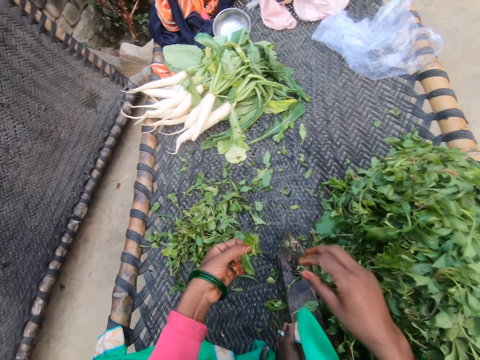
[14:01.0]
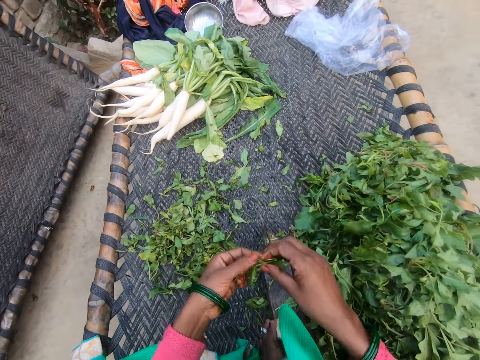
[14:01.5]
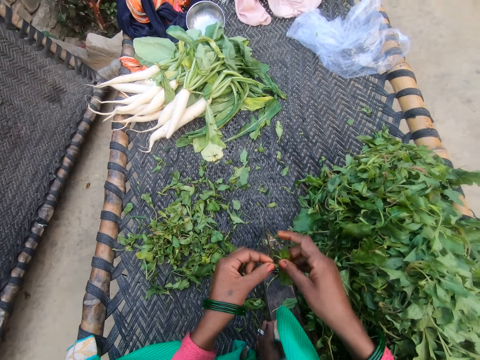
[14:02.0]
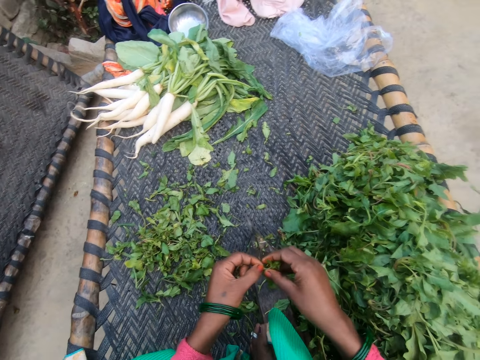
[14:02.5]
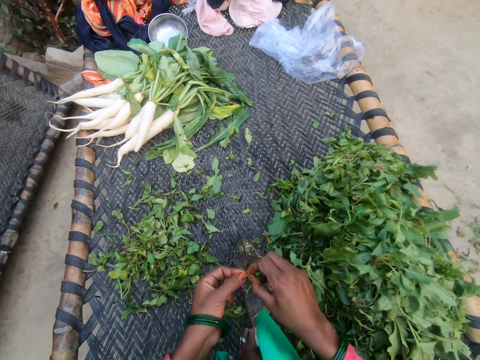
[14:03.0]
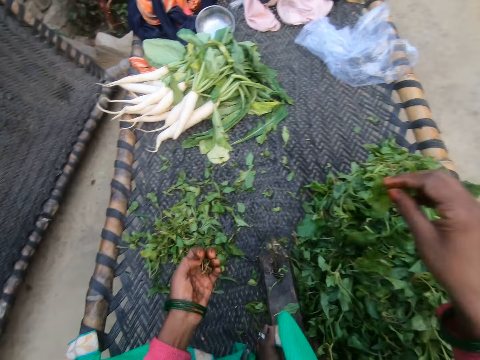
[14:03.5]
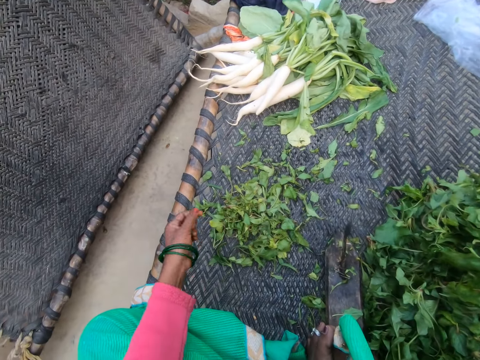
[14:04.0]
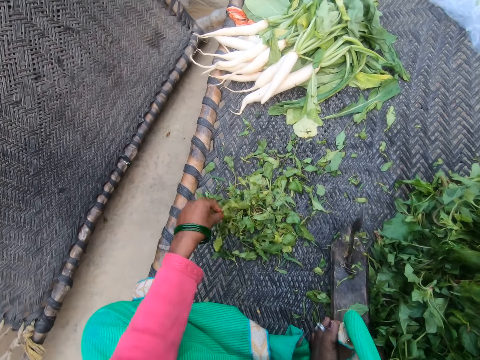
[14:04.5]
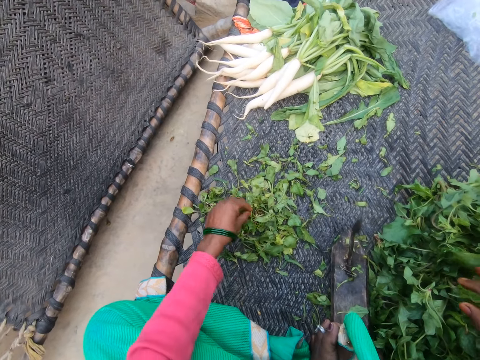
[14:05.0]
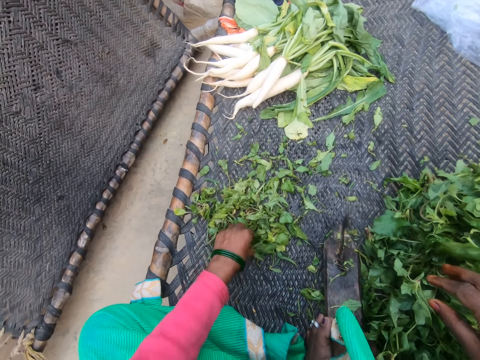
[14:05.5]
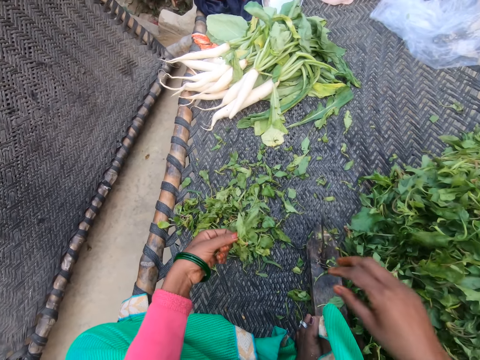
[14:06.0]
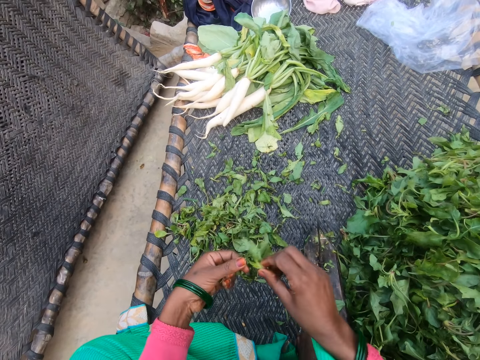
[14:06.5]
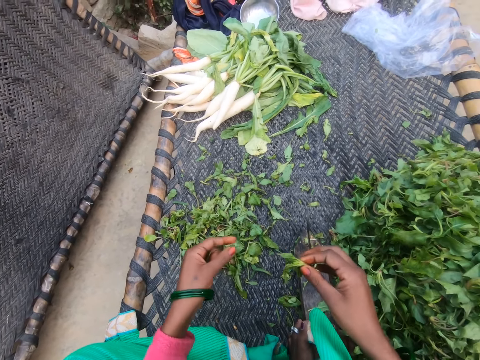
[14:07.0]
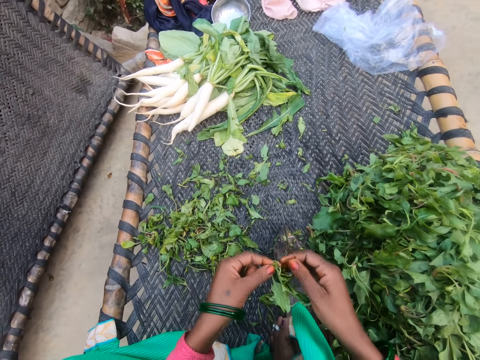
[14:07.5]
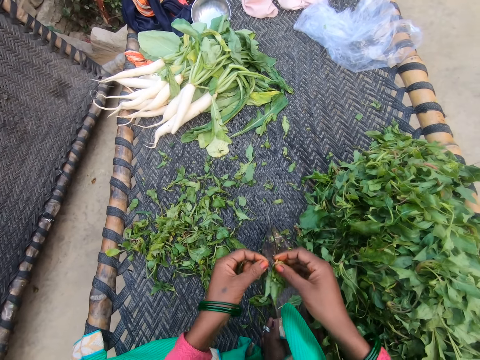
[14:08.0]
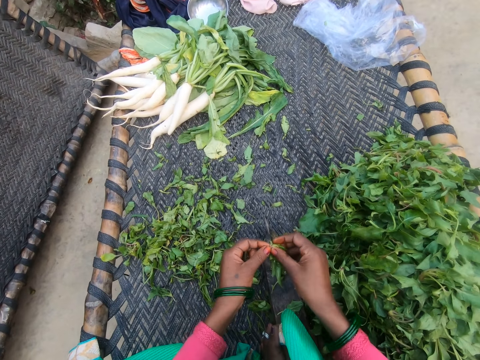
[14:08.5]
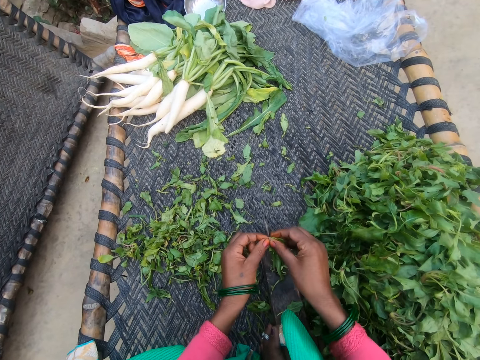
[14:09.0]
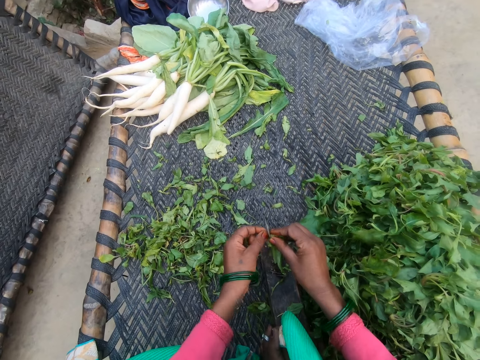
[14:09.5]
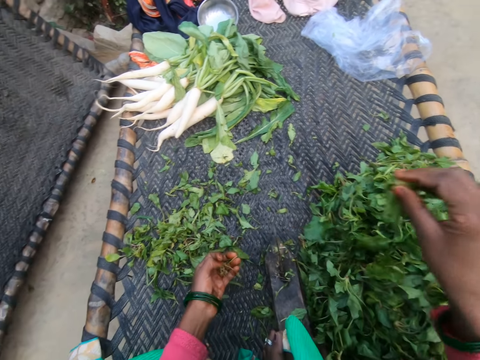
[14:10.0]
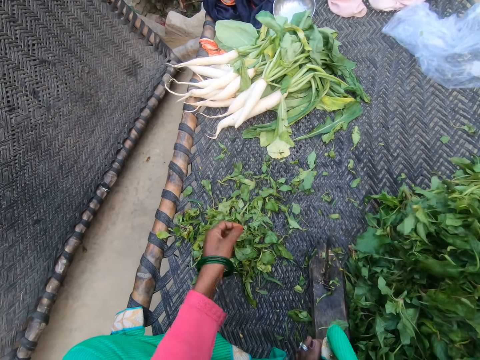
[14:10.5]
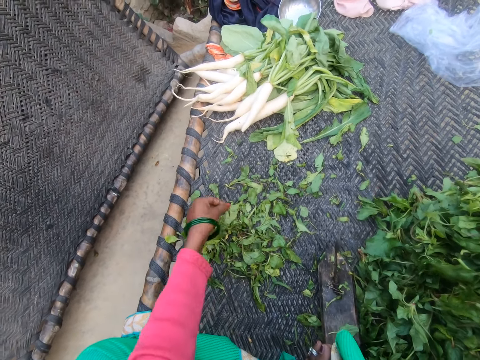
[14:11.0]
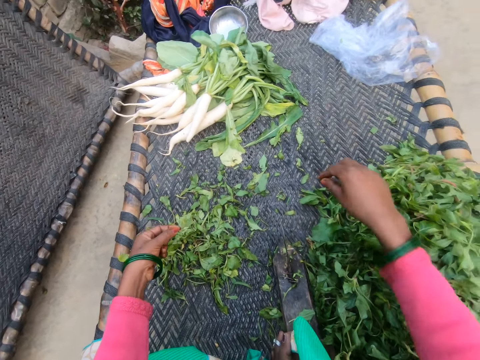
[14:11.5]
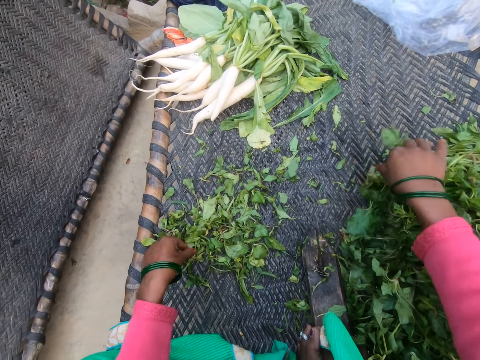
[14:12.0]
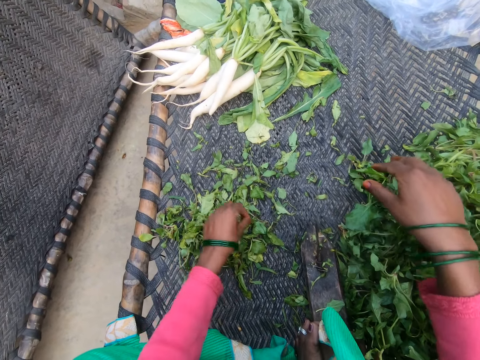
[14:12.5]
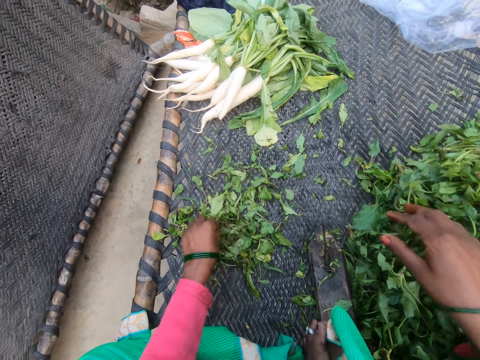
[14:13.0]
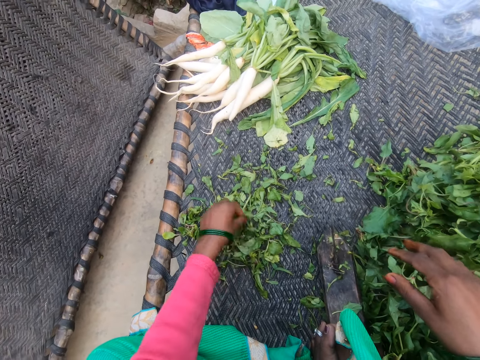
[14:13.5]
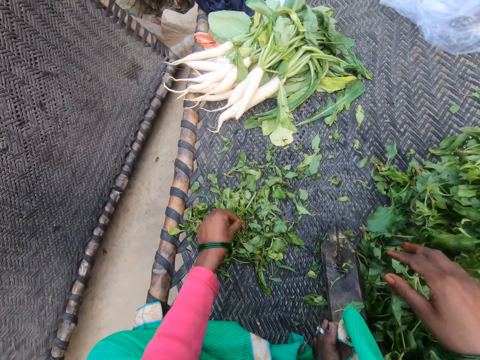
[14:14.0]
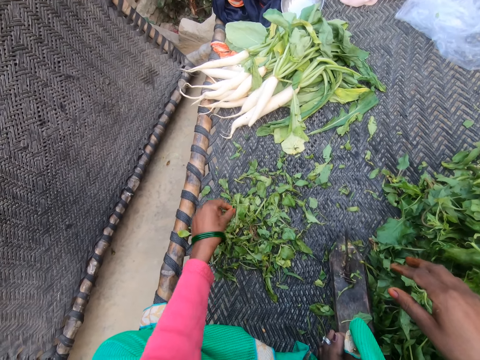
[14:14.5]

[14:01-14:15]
The camera wearer holds an object. They pluck vegetable leaves. They remove the stalk from the object. They drop plucked leaves on a heap of leaves on the table. They pick the object and hold the object. They pluck vegetable leaves. They remove the stalk from the object. They drop plucked leaves on the heap of leaves on the table. They pick the object, put the object on the table and touch the object.

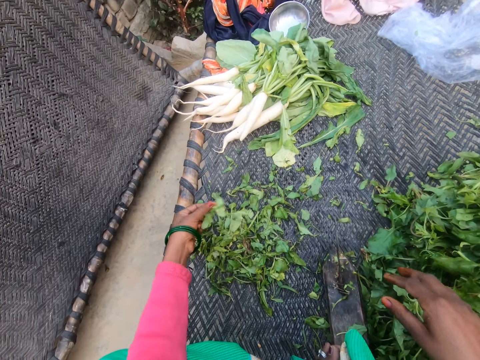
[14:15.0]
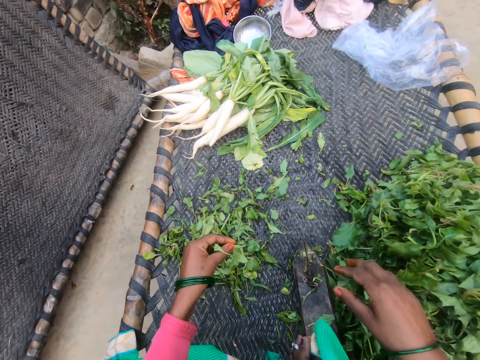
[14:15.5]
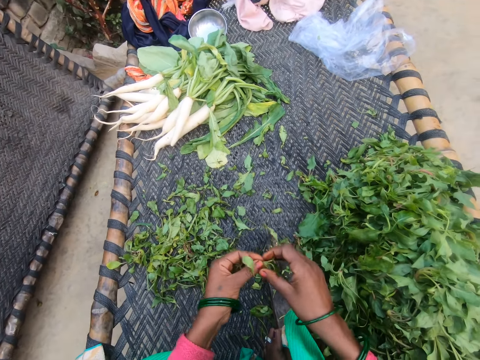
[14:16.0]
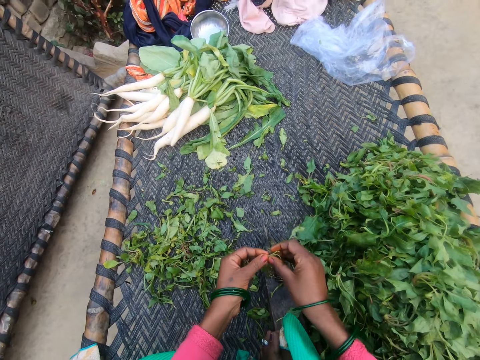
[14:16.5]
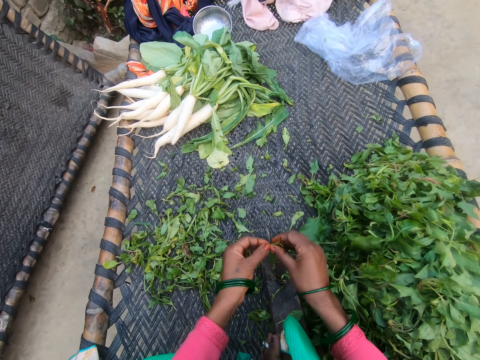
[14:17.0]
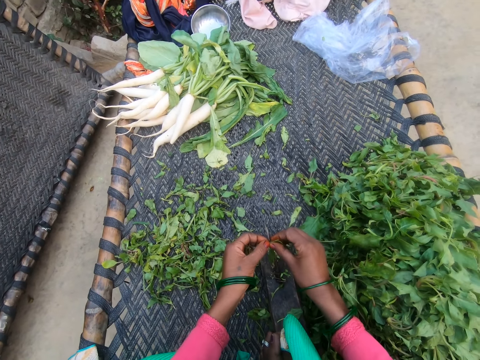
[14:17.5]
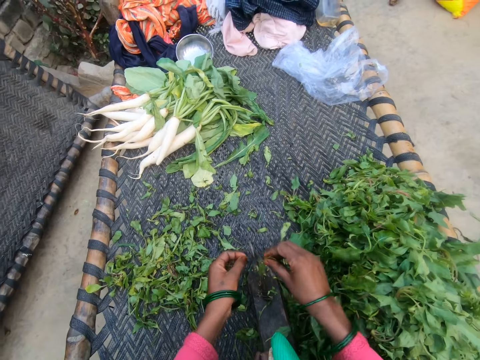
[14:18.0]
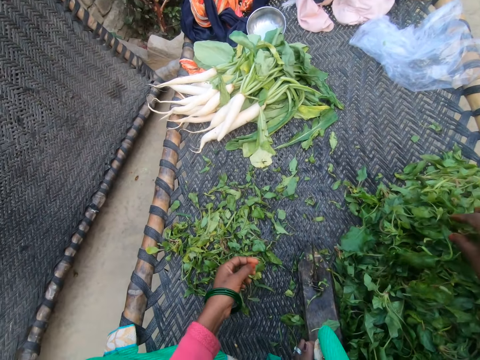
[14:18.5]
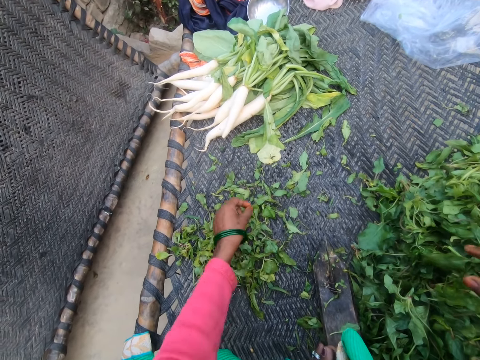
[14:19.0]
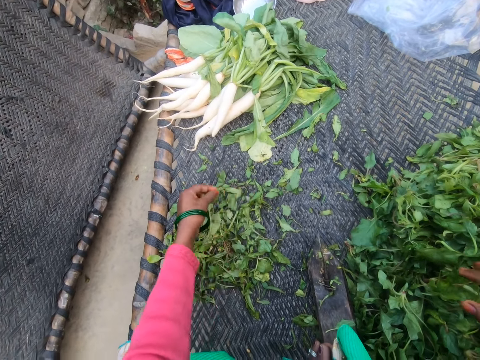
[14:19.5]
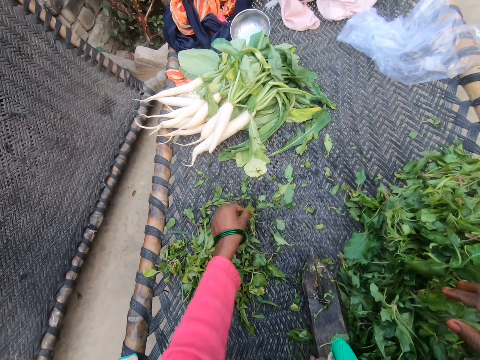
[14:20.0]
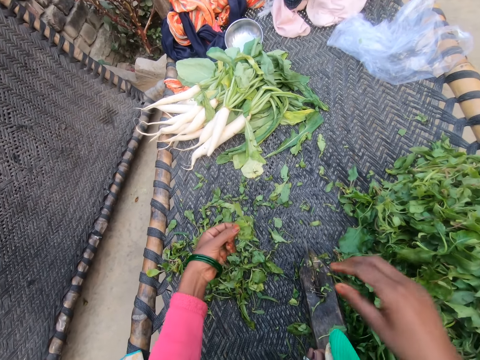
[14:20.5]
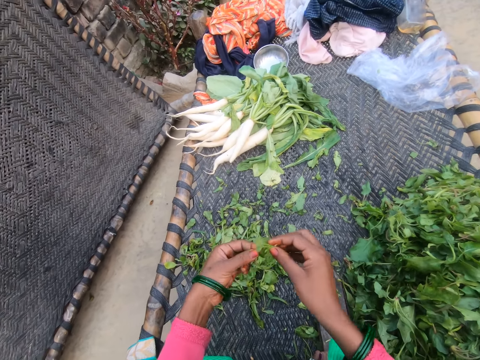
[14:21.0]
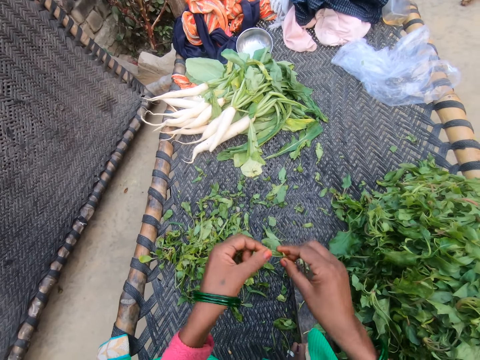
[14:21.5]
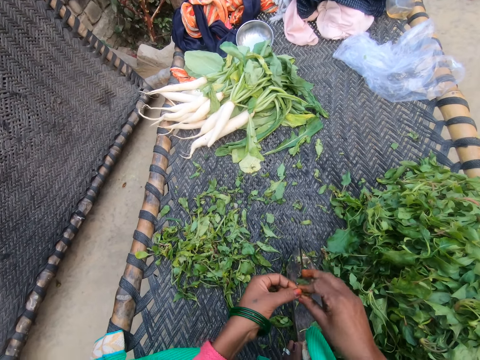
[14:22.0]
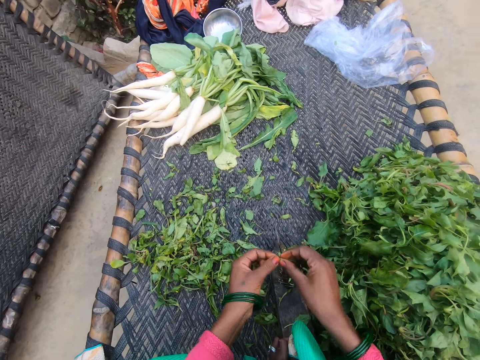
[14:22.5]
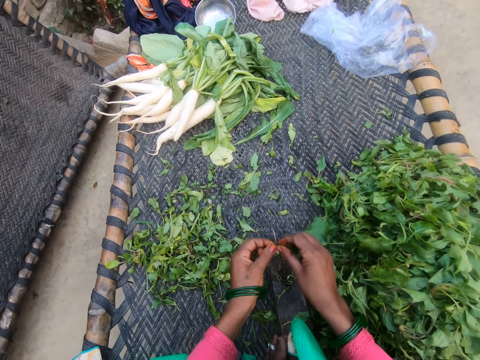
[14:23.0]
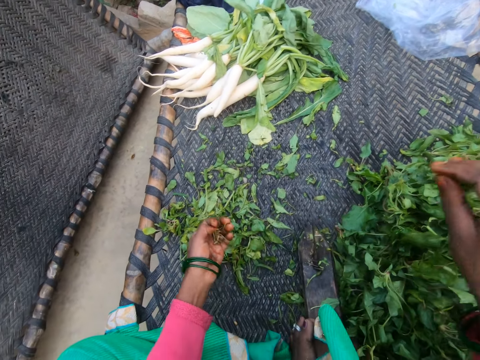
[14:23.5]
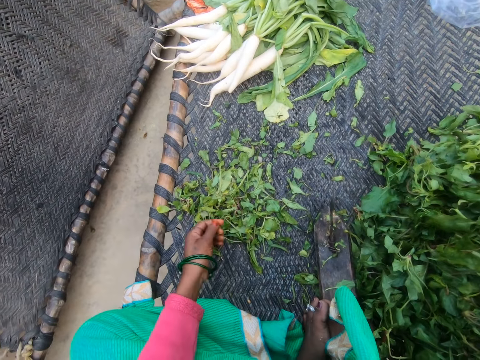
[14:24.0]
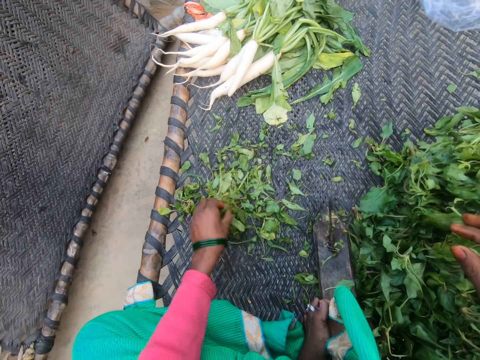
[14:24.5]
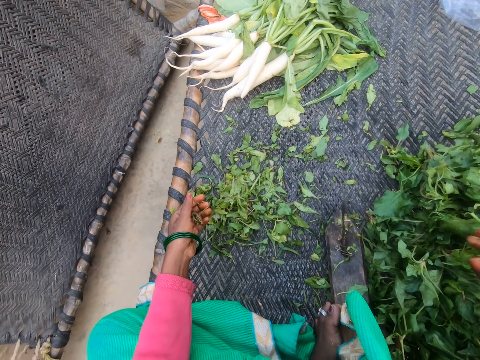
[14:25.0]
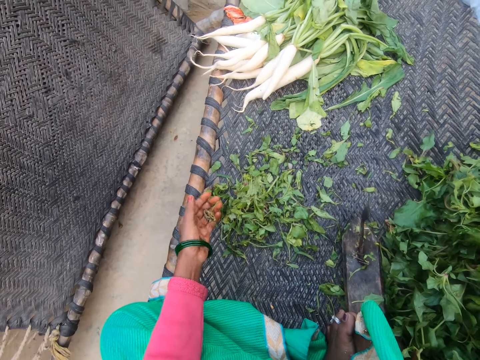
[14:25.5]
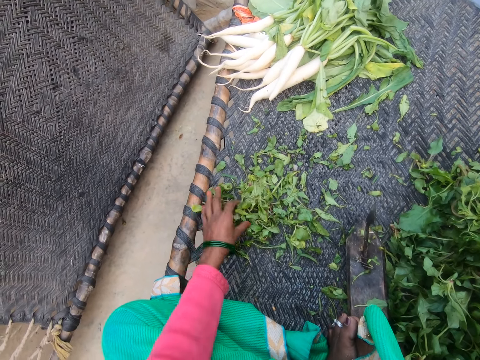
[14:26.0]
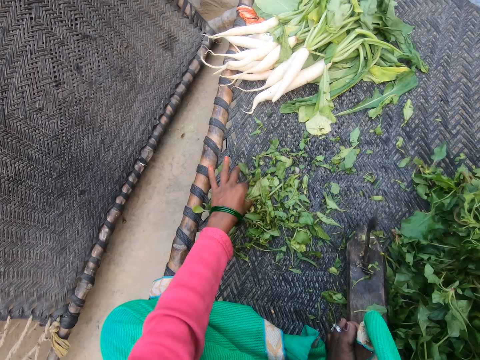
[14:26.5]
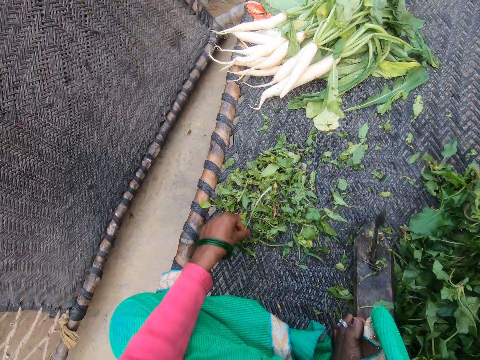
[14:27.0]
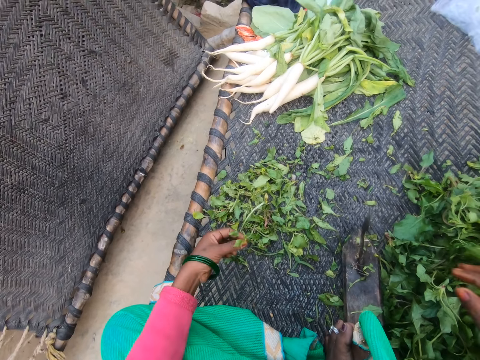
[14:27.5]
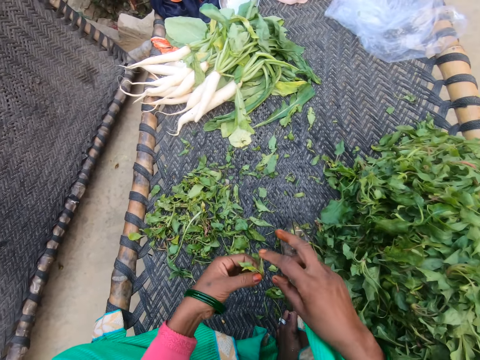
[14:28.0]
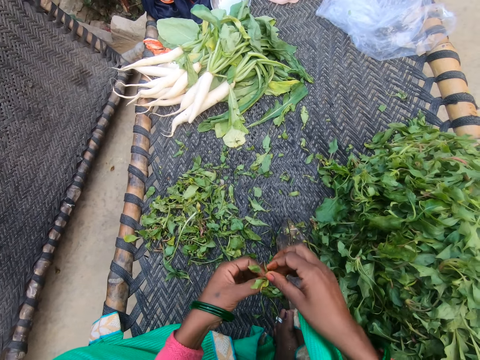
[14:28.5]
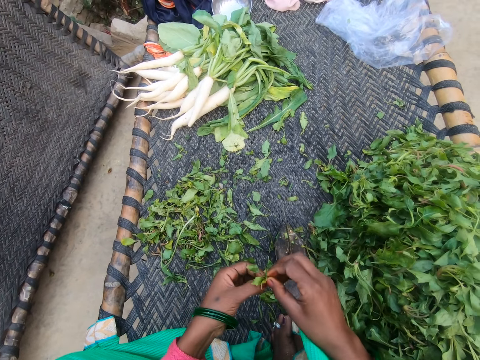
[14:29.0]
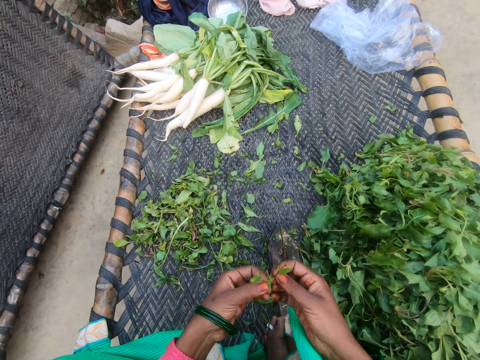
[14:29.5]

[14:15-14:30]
The camera wearer holds an object. They pluck vegetable leaves. They remove the stalk from the object. They drop plucked leaves on a heap of leaves on the table. They pick the object and hold the object. They pluck vegetable leaves. They remove the stalk from the object. They drop plucked leaves on the heap of leaves on the table. They put the stalks on the table. They touch the object, pick the object and hold the object. They pluck vegetable leaves.
